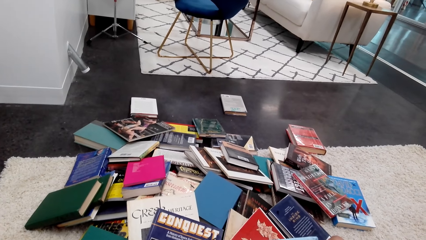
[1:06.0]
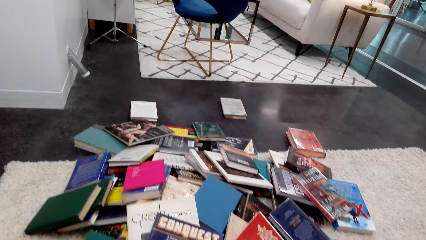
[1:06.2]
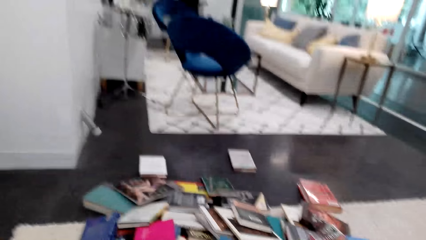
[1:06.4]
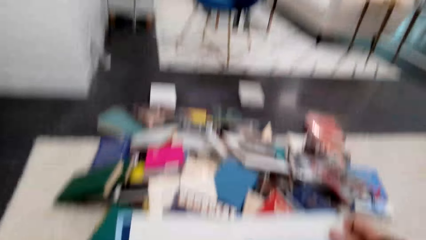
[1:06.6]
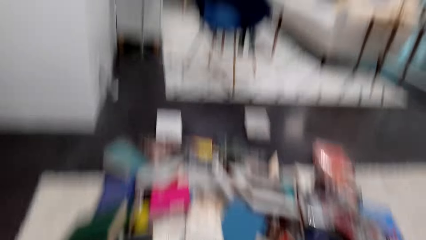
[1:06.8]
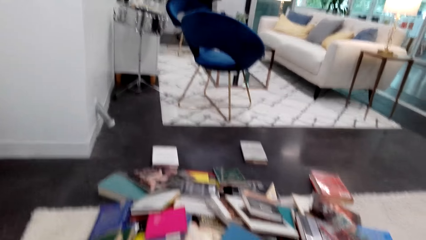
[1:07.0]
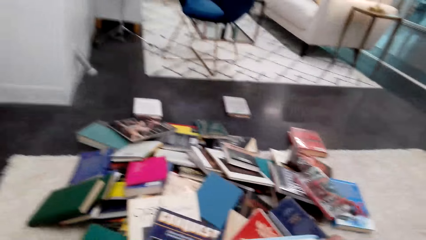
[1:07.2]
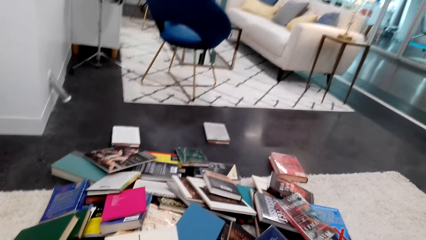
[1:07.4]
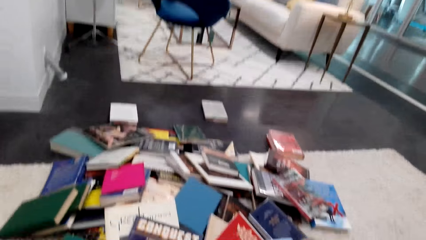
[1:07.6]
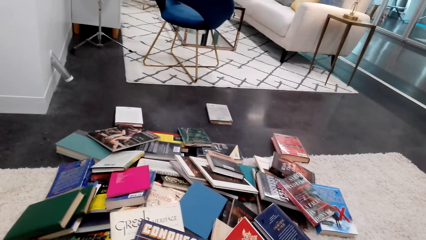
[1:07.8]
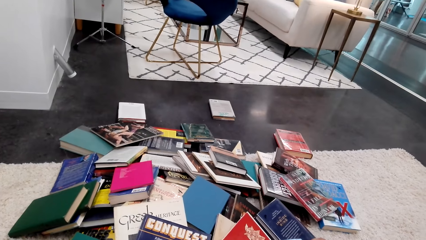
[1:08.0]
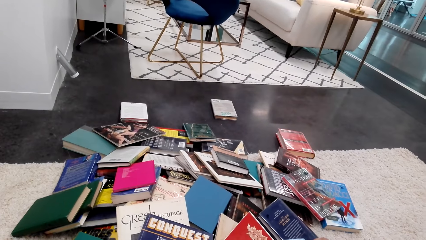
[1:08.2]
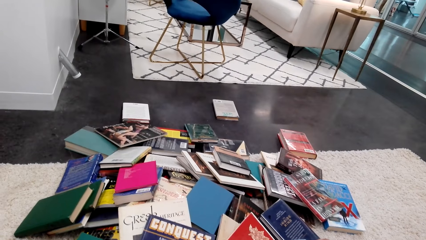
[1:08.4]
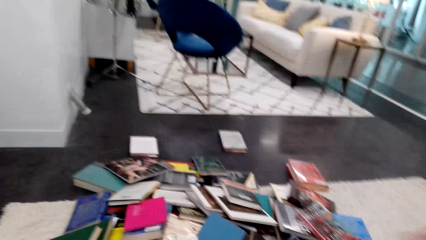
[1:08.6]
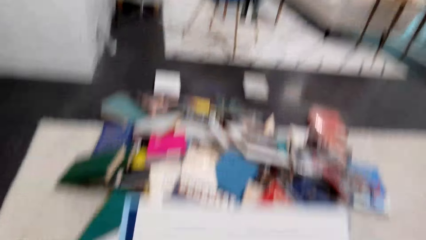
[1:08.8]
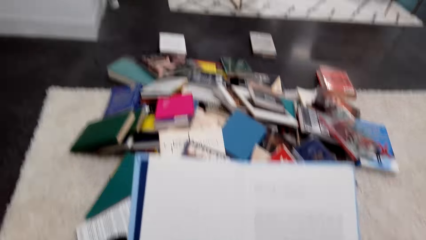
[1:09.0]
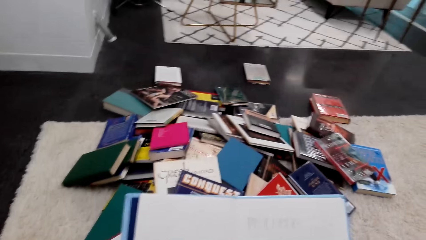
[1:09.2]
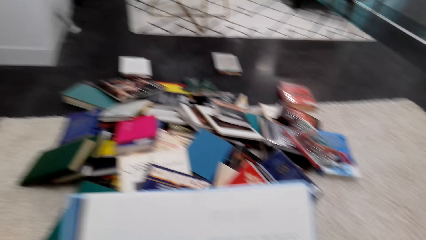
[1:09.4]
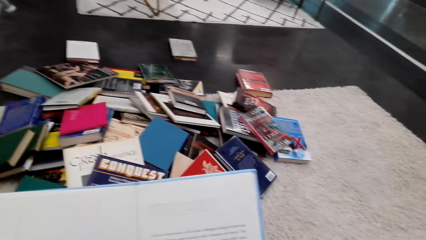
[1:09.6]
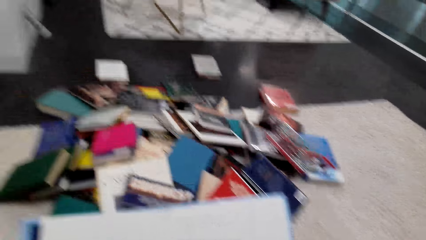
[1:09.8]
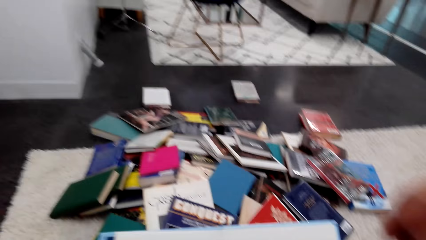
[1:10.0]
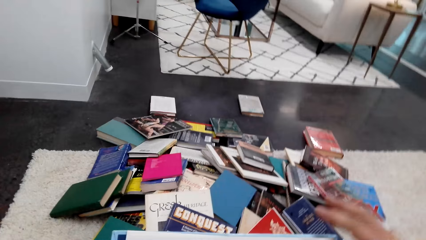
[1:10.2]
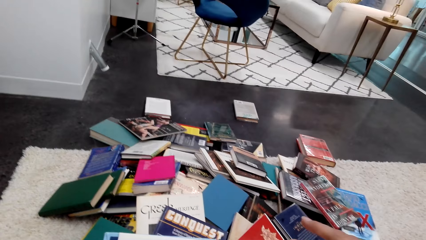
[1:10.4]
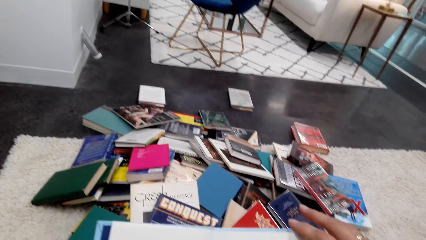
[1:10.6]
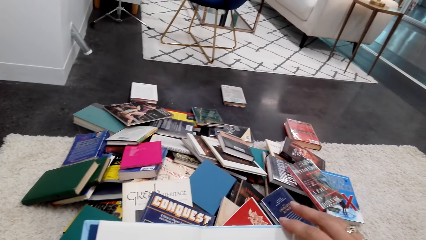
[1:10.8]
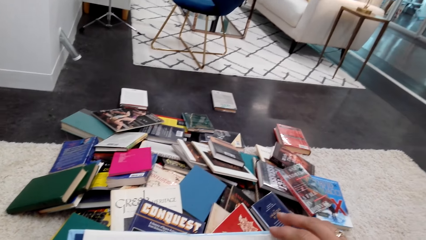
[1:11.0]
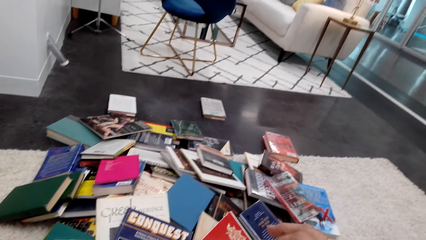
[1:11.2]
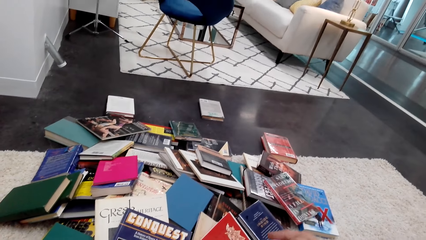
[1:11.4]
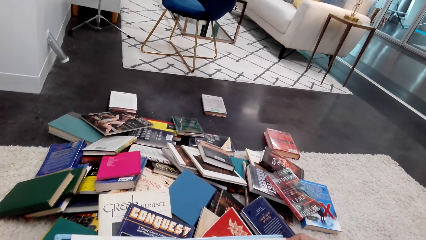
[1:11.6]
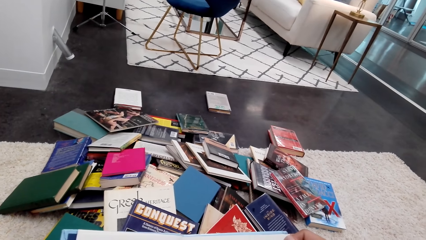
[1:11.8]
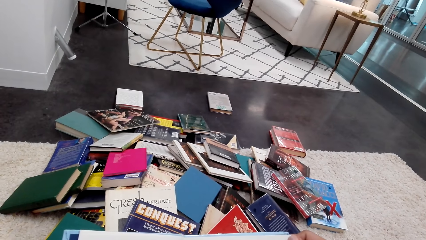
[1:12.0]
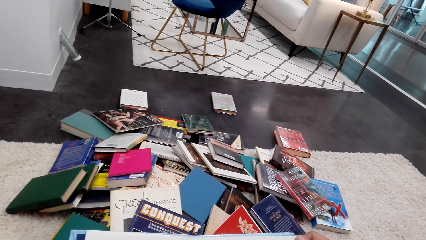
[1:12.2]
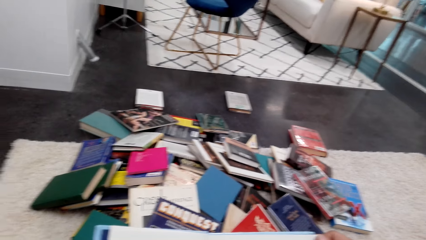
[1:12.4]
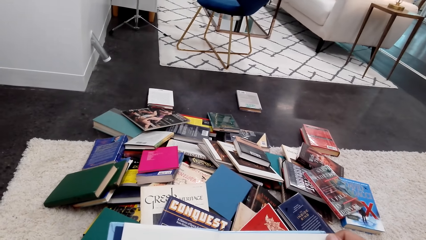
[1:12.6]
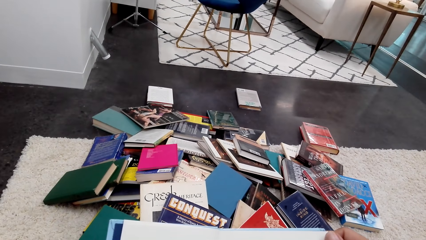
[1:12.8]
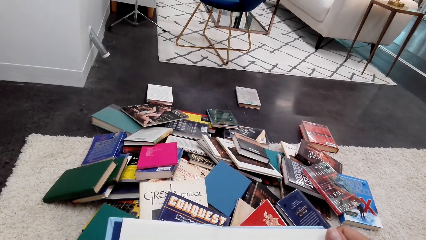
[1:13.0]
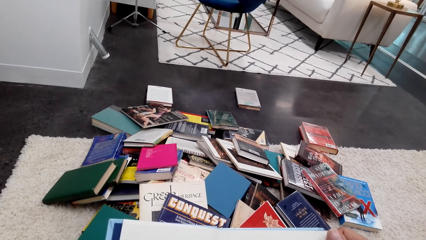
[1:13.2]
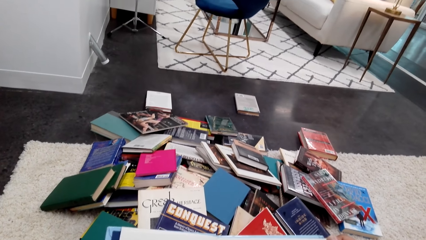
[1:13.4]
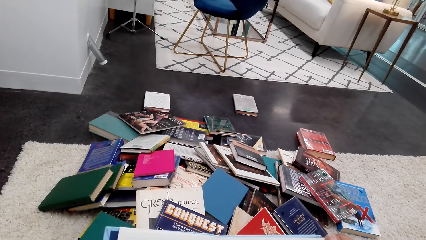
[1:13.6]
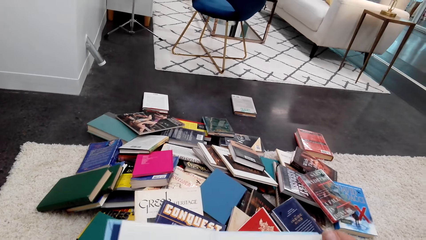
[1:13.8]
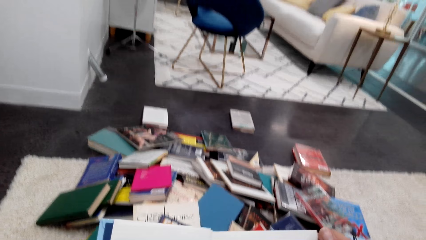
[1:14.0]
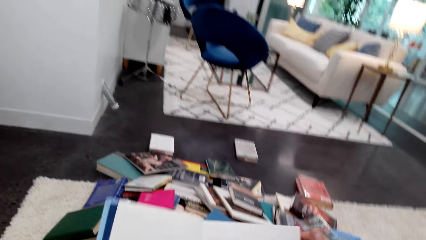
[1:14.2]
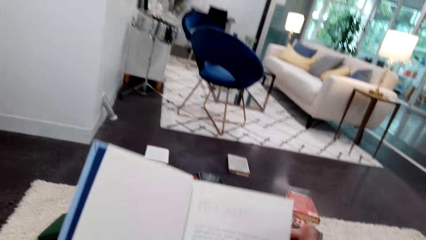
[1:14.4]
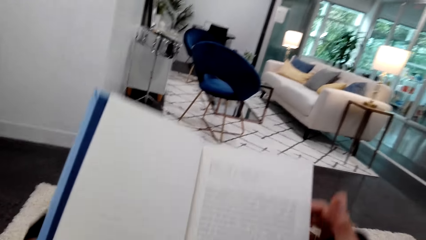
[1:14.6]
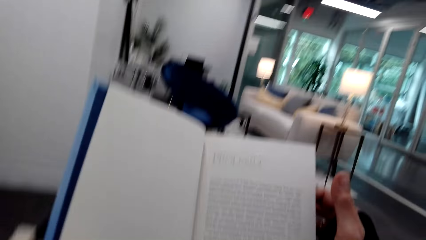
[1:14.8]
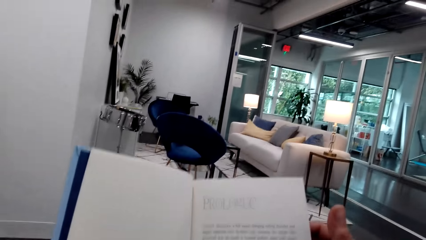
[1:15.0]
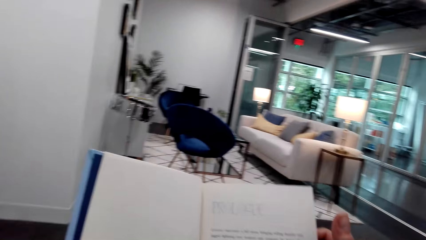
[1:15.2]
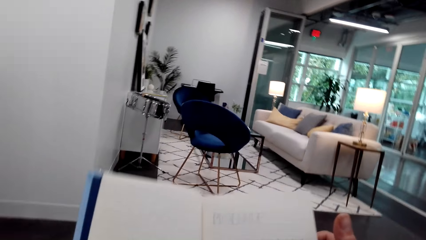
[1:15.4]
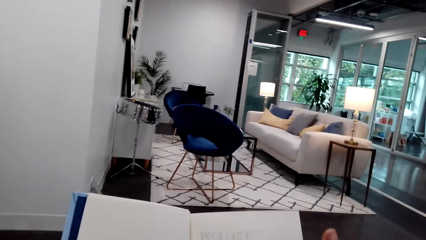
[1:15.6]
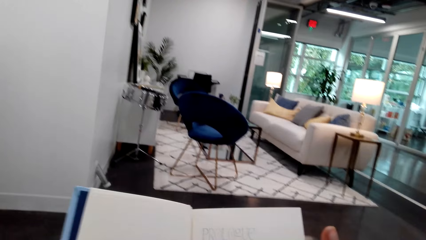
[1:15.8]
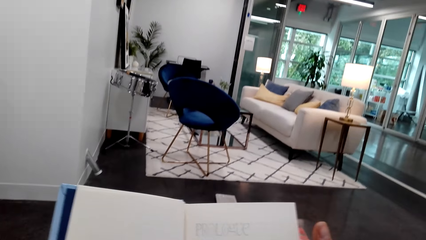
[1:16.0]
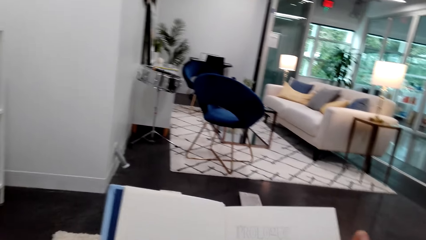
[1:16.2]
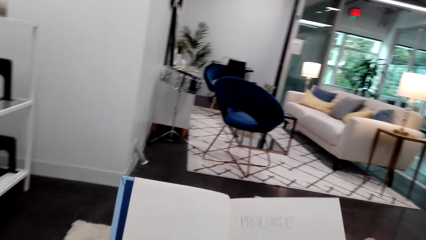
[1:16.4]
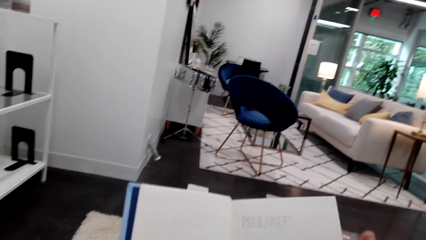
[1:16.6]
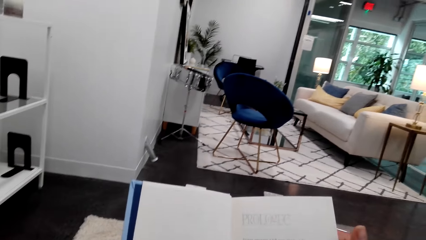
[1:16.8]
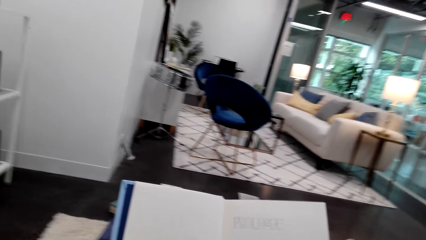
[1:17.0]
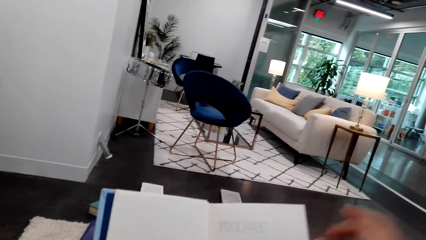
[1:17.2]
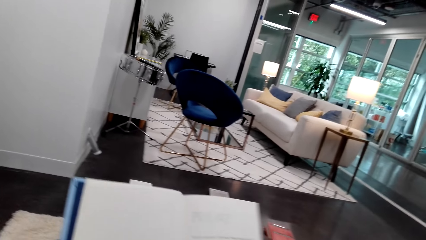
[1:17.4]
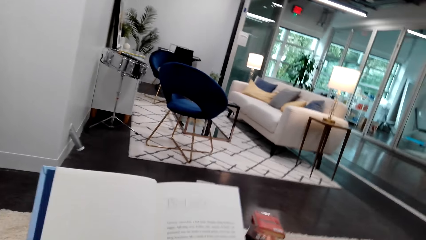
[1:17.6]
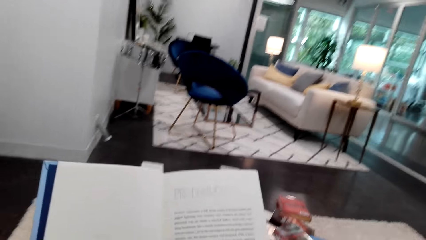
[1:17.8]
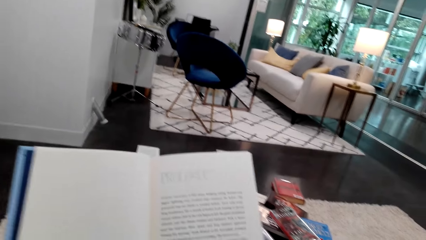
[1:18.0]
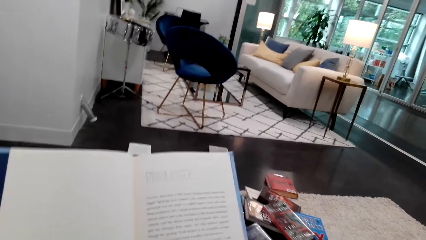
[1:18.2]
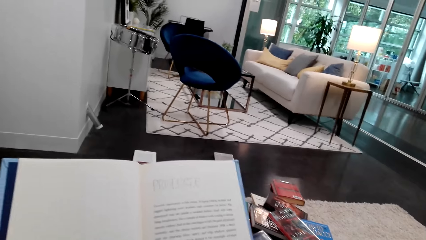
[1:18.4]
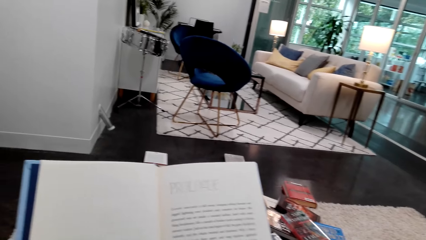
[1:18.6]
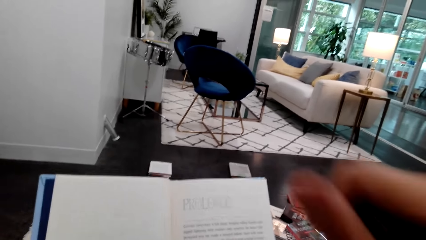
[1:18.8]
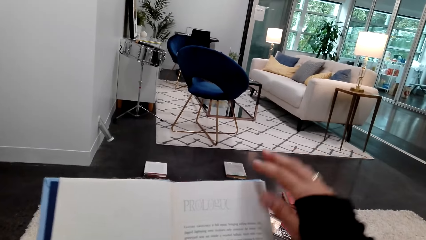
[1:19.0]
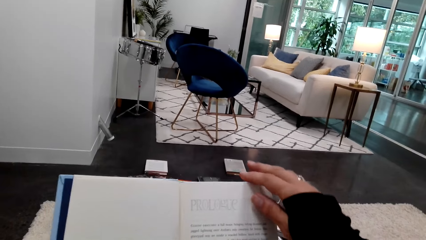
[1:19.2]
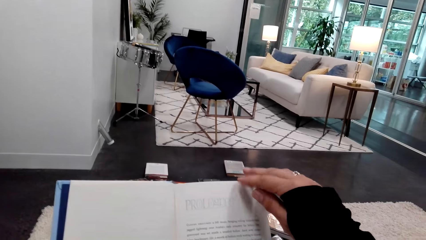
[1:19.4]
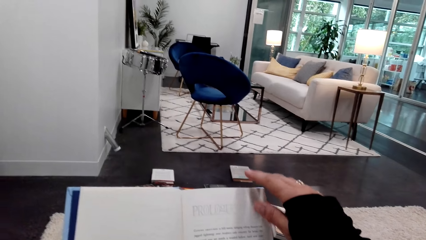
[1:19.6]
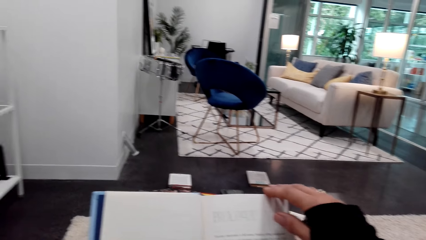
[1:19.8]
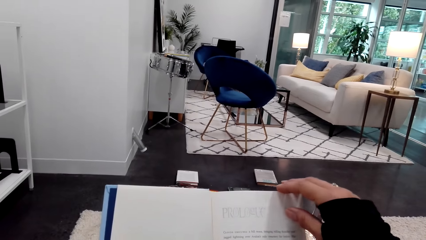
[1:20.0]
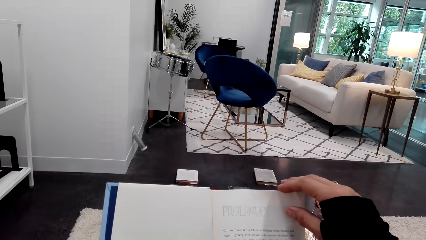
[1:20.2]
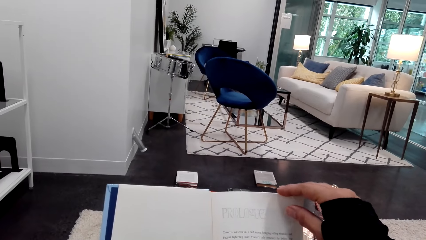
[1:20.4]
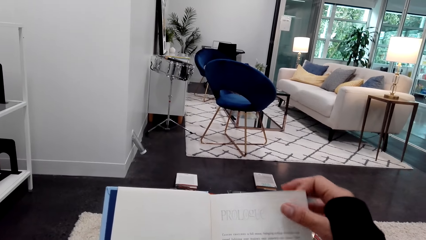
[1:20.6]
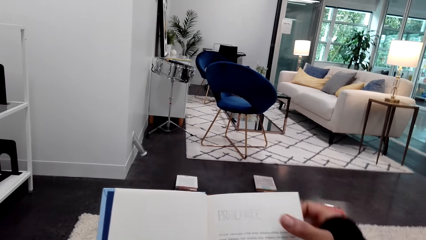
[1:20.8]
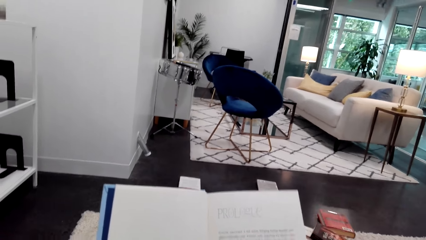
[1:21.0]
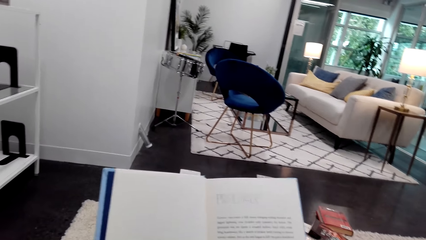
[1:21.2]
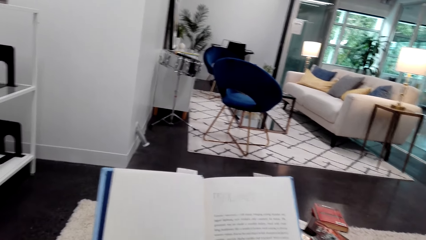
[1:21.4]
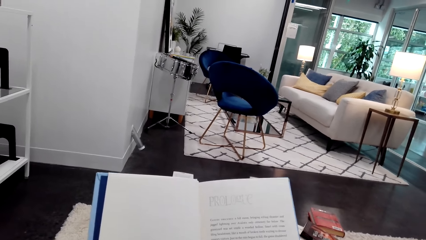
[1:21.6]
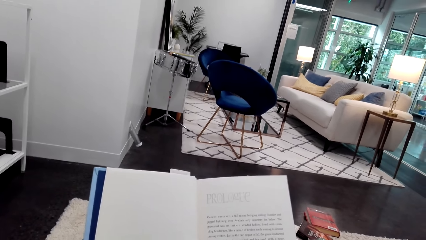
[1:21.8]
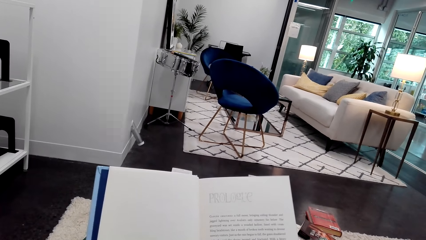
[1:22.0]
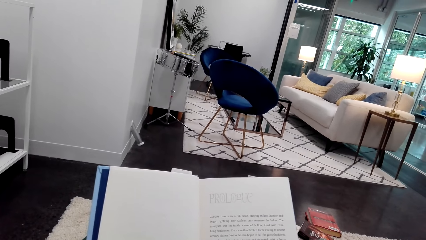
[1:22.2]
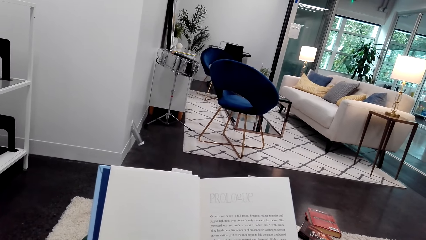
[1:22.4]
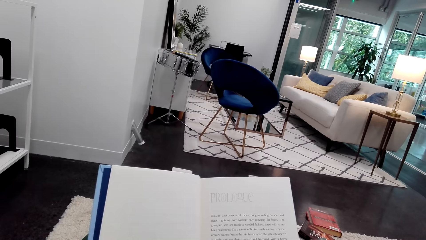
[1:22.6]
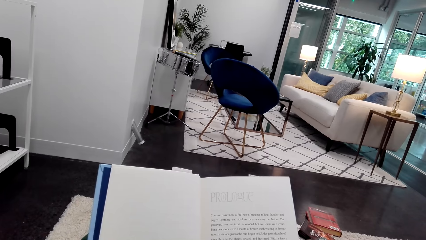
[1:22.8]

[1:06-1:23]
The camera wearer talks to someone. They read the book. They talk to someone. They hold the page of the book with the right hand. They move the hand. They read the book. They move the book. They read the book. They touch something. They move the hand. They cough. They hold the page of the book with the right hand. They move the hand. They stare at the book.
